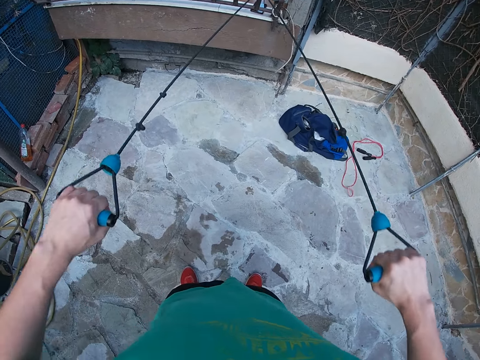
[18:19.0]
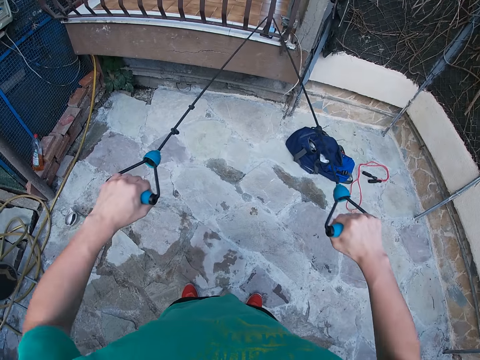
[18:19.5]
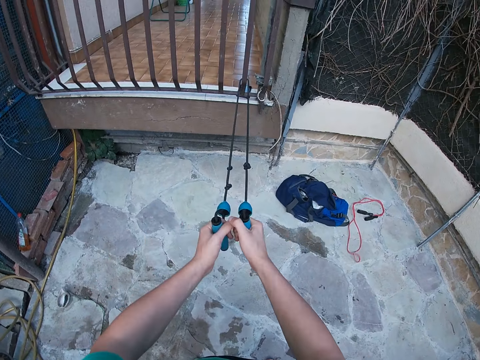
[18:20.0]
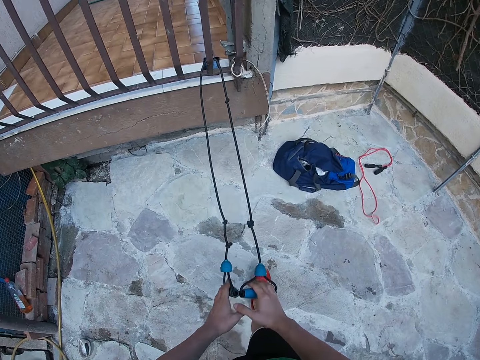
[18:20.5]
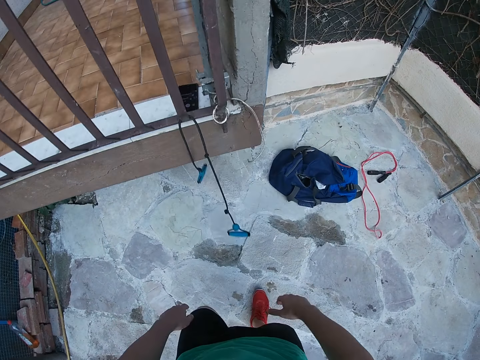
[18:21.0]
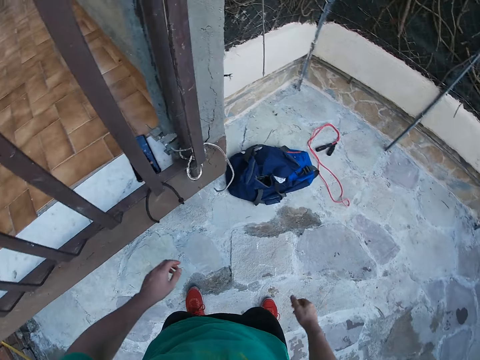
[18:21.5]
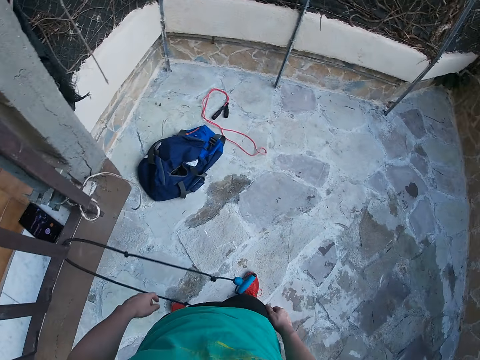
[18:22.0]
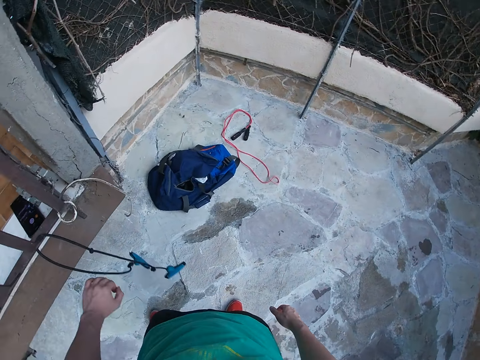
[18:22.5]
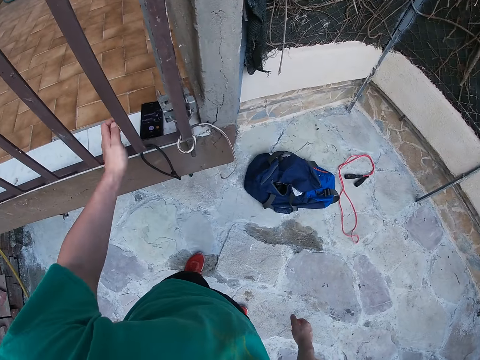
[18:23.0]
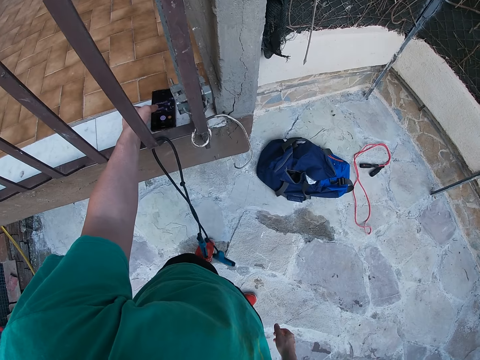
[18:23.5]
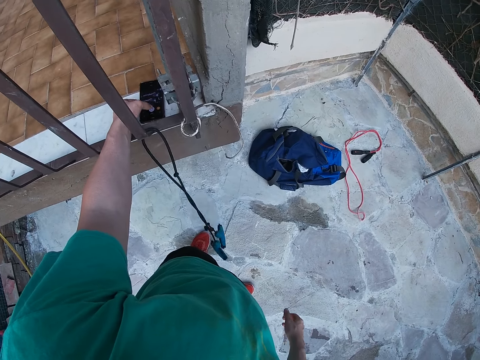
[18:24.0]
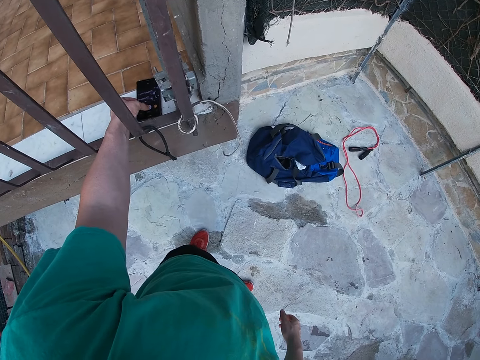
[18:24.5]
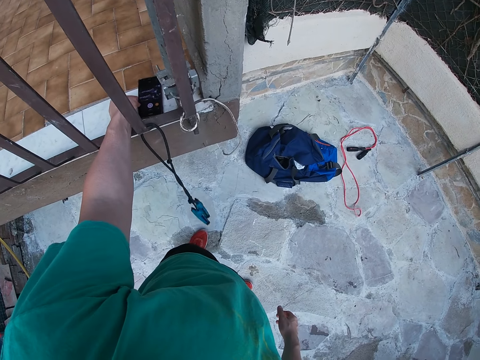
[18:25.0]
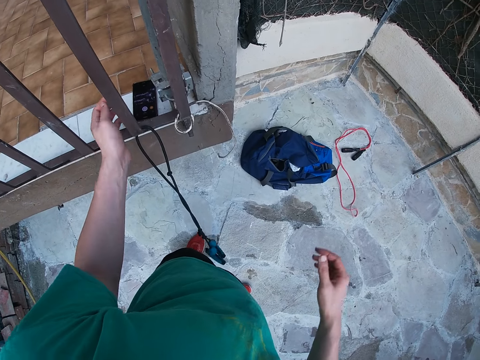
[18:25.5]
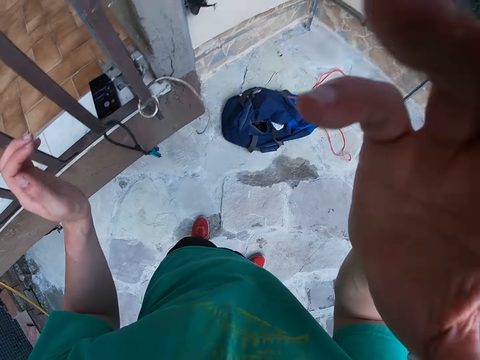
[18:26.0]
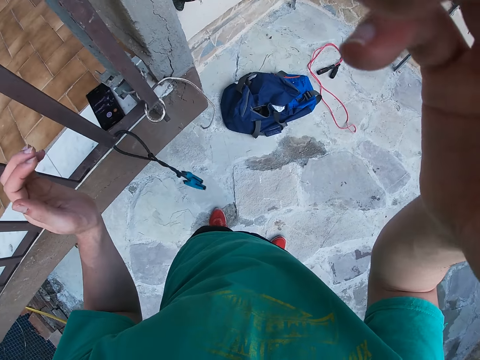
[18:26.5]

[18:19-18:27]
The camera wearer releases the resistance band. They walk around. They press the phone. They operate the mobile phone. They fix the camera on the head.
